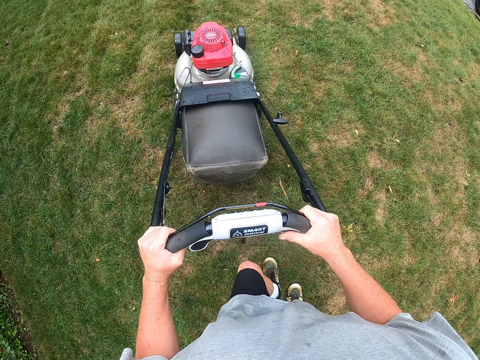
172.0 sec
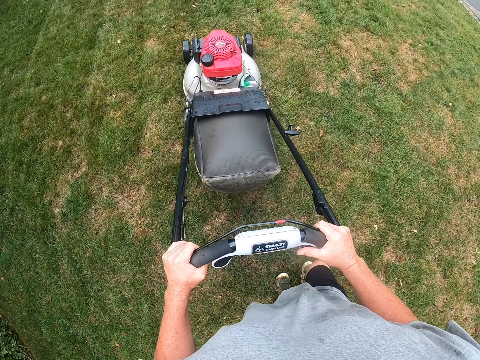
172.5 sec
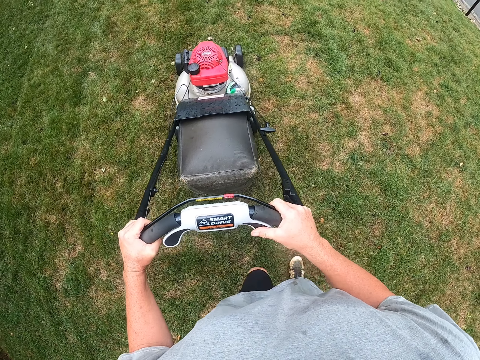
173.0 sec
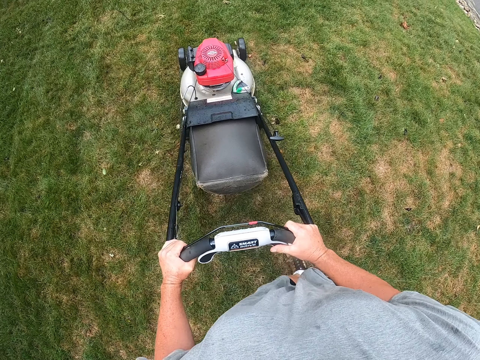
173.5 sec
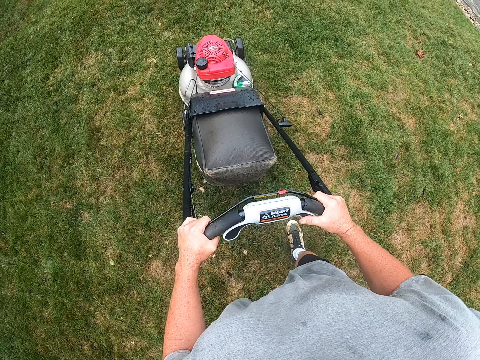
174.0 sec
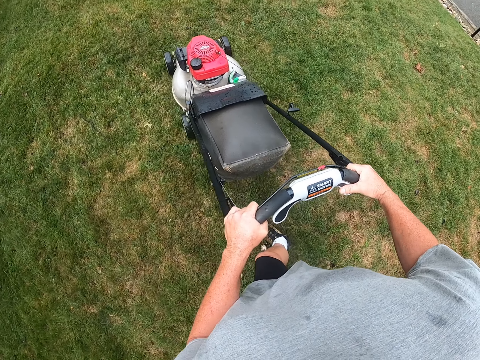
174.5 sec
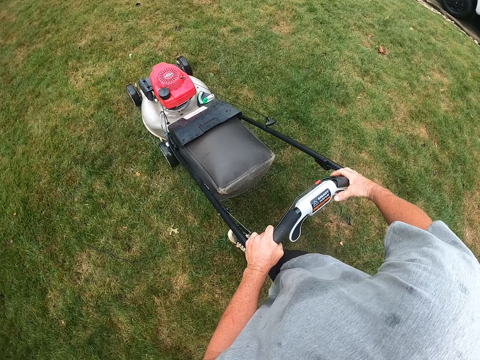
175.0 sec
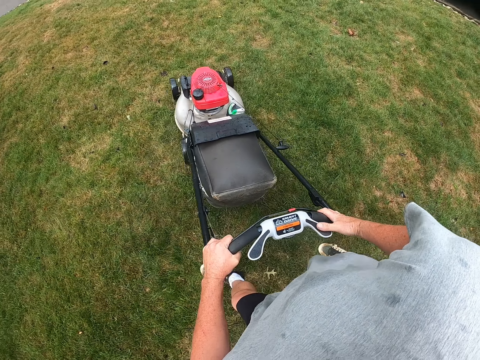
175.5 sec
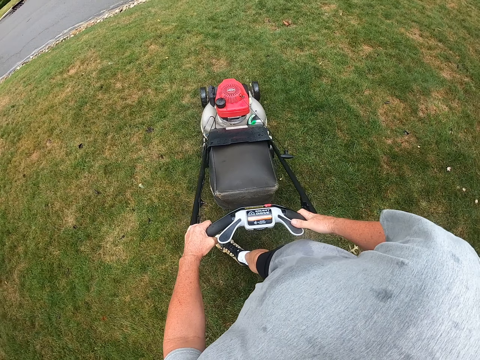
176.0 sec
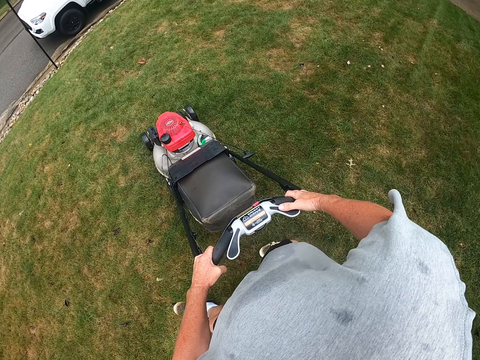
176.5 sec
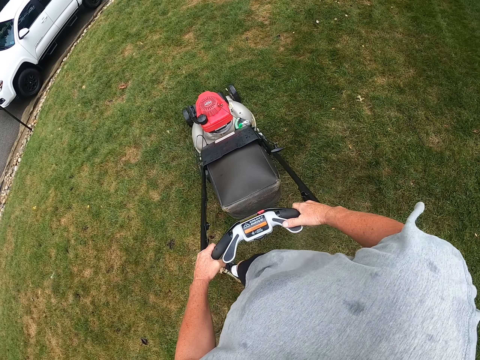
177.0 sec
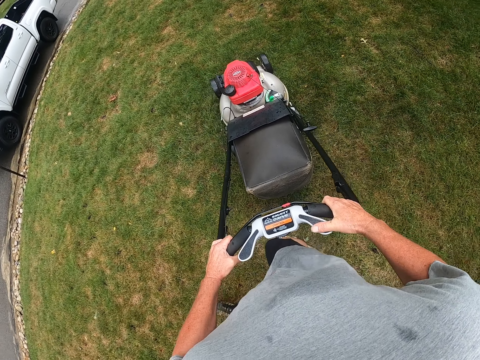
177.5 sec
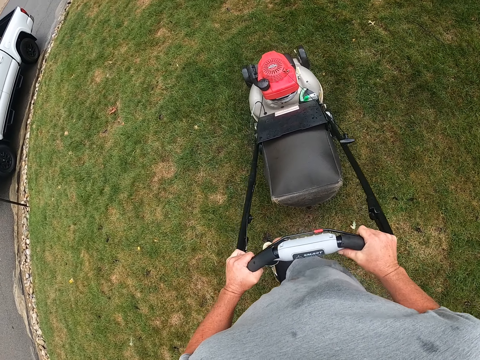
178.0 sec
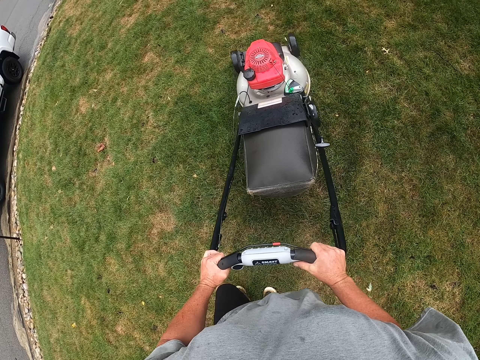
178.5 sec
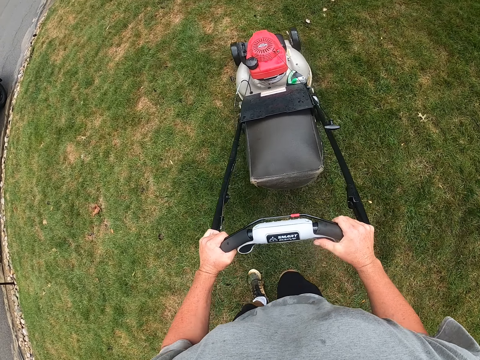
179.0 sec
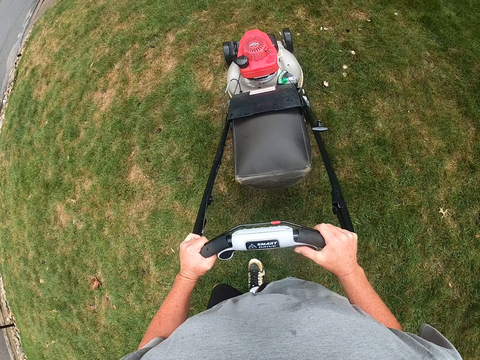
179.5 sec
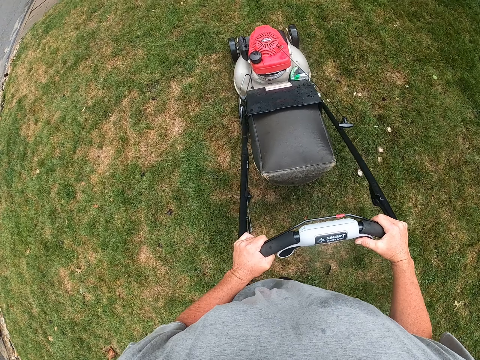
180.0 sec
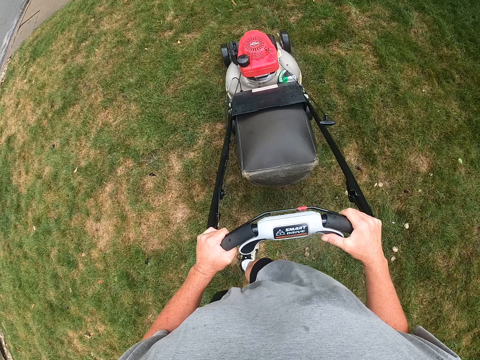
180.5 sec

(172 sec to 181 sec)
The camera wearer turns the lawn mower. They adjust the lawn mower on the ground. They cut the grass with the lawn mower.

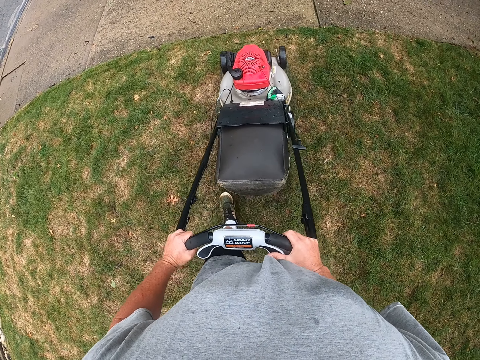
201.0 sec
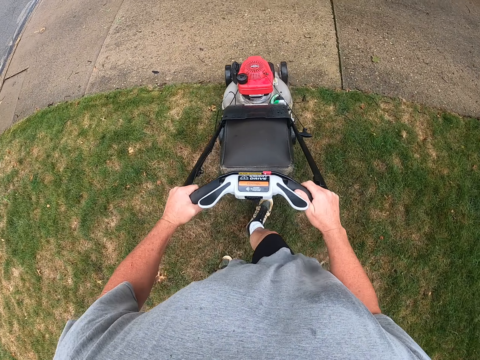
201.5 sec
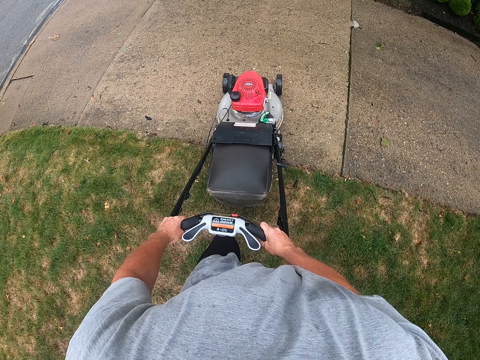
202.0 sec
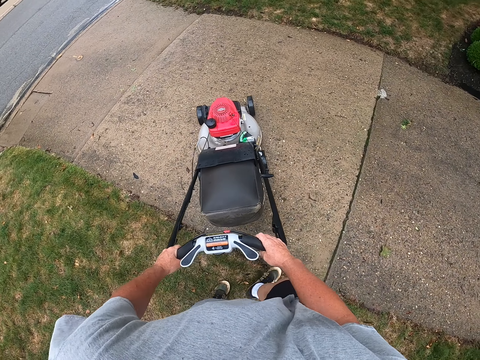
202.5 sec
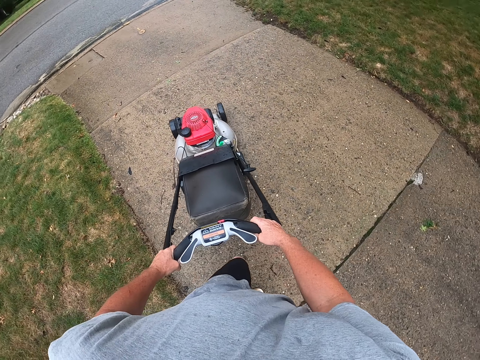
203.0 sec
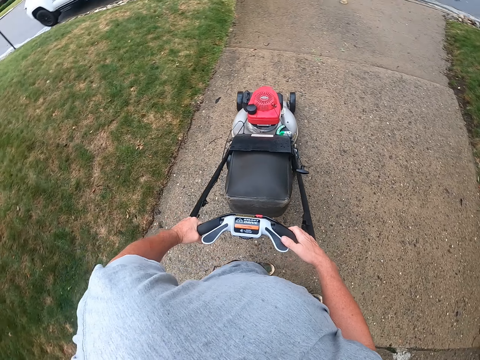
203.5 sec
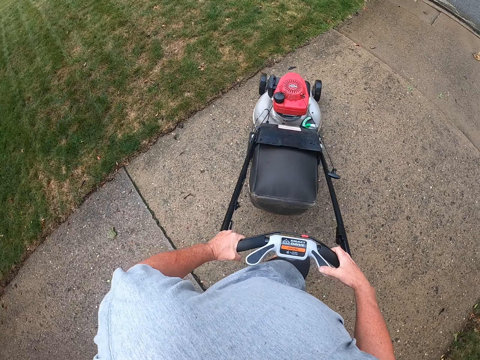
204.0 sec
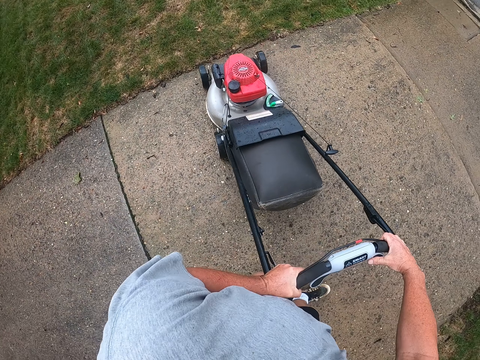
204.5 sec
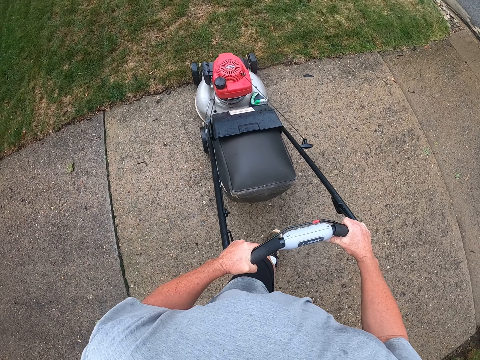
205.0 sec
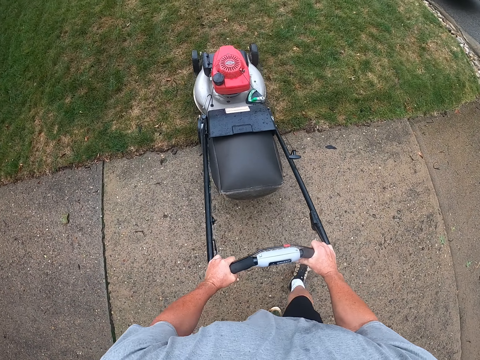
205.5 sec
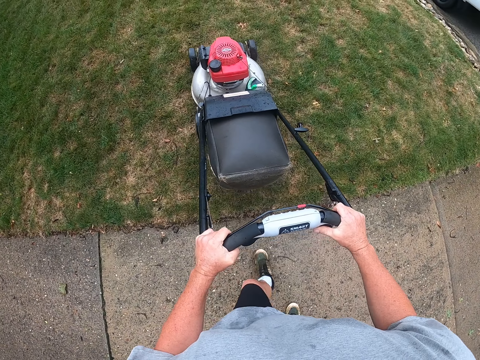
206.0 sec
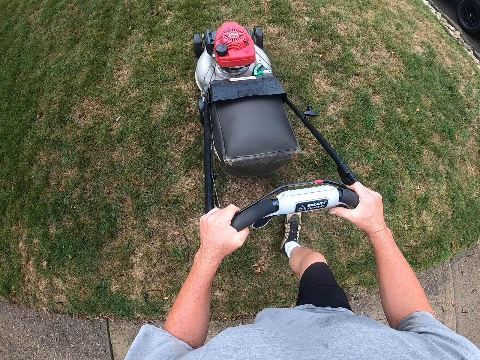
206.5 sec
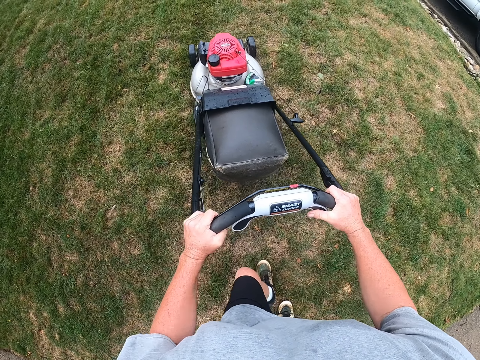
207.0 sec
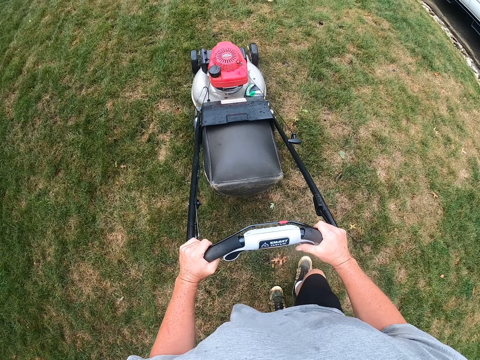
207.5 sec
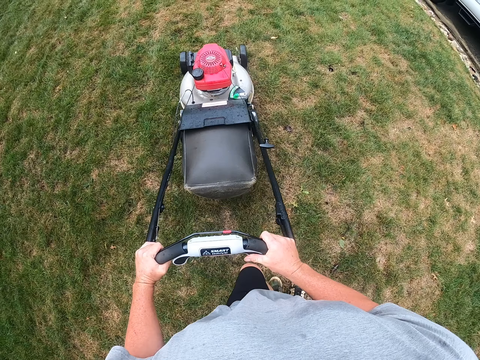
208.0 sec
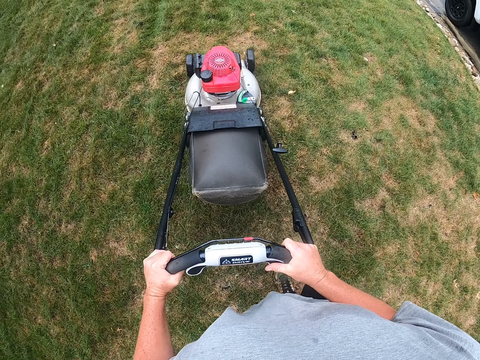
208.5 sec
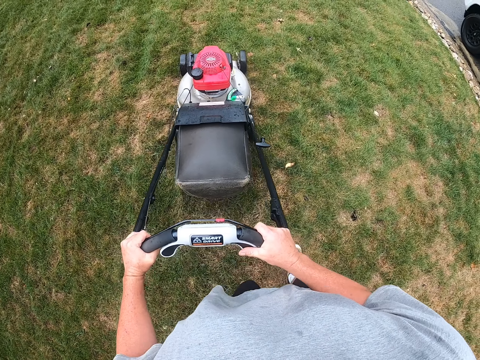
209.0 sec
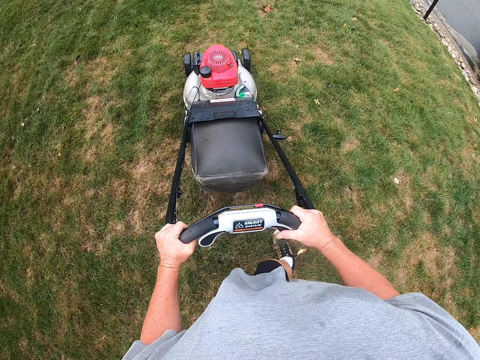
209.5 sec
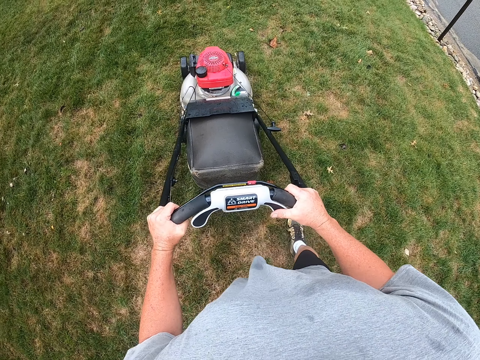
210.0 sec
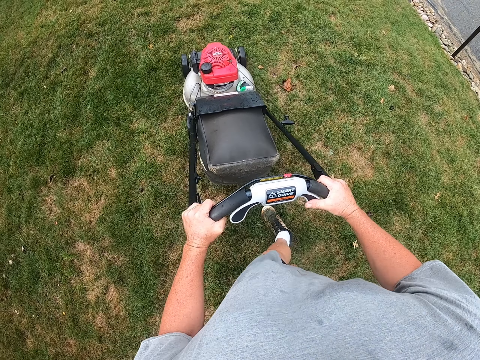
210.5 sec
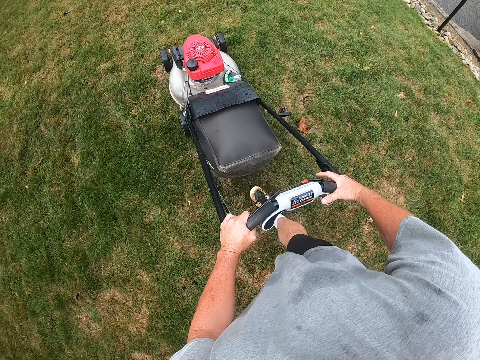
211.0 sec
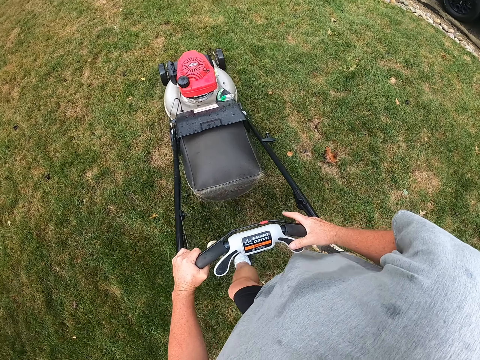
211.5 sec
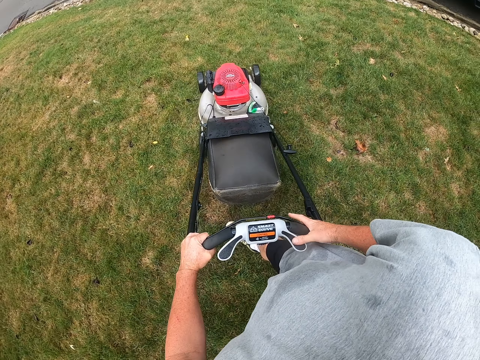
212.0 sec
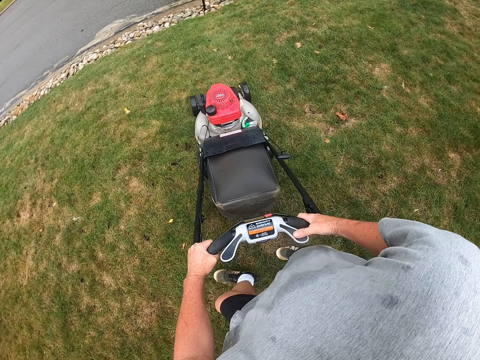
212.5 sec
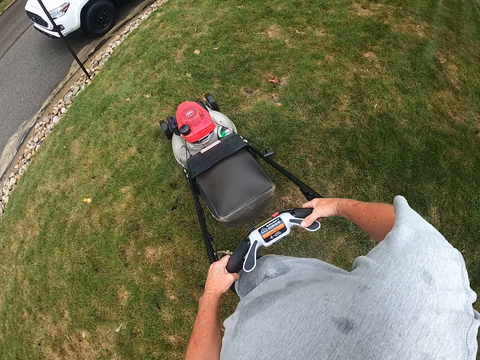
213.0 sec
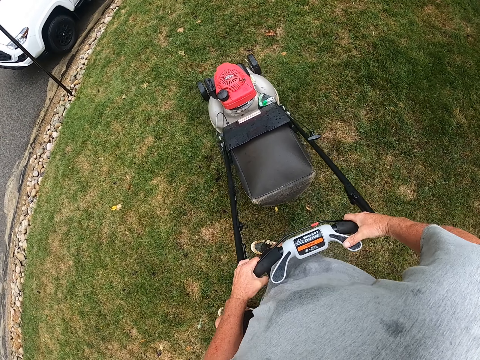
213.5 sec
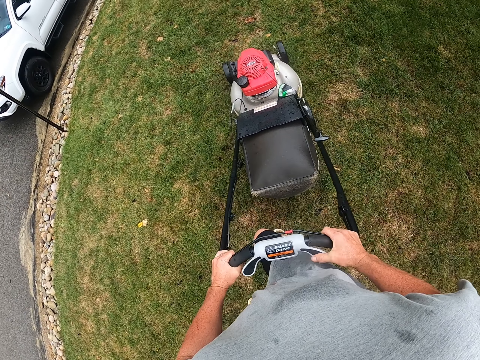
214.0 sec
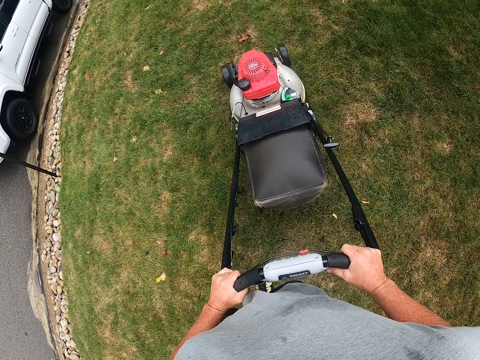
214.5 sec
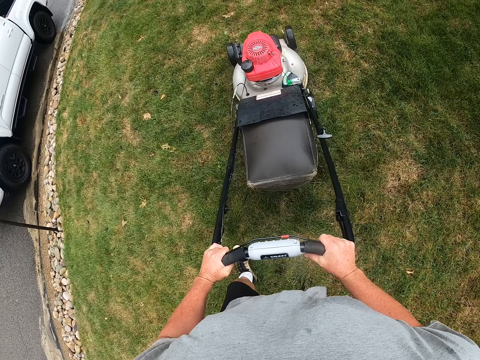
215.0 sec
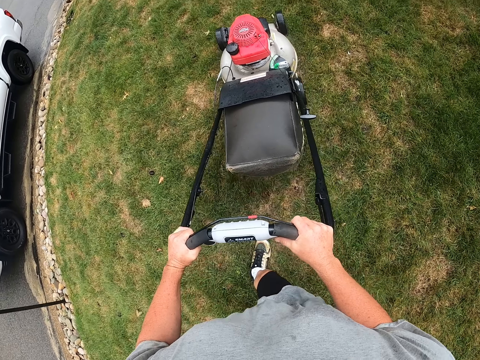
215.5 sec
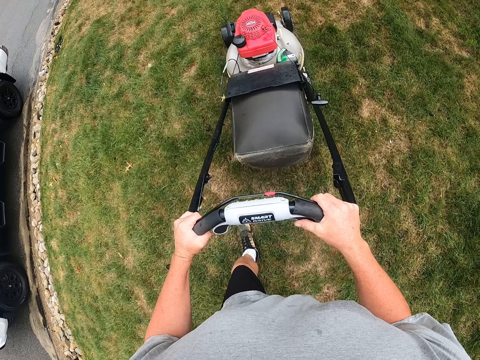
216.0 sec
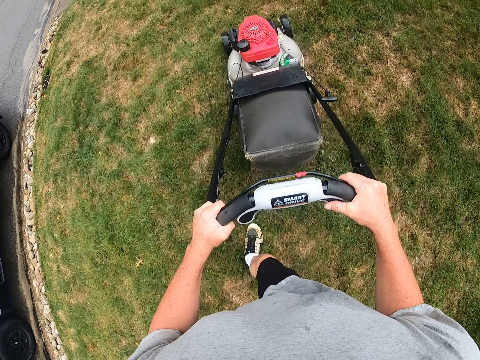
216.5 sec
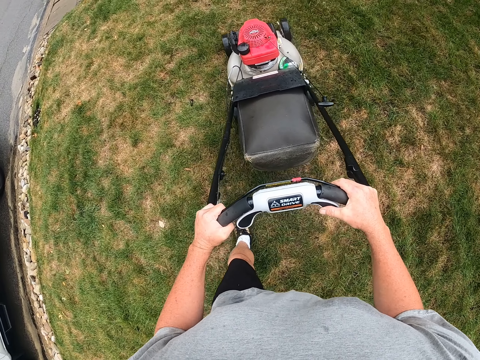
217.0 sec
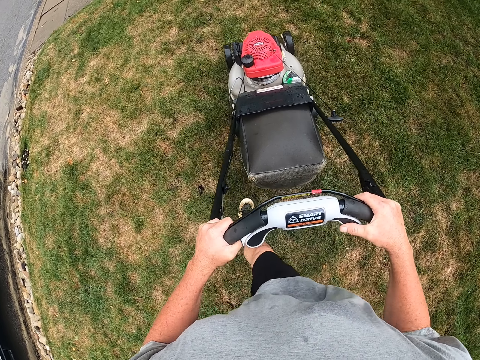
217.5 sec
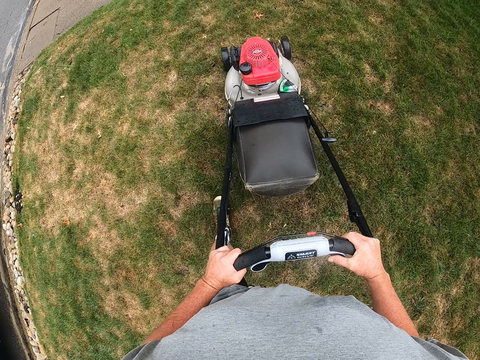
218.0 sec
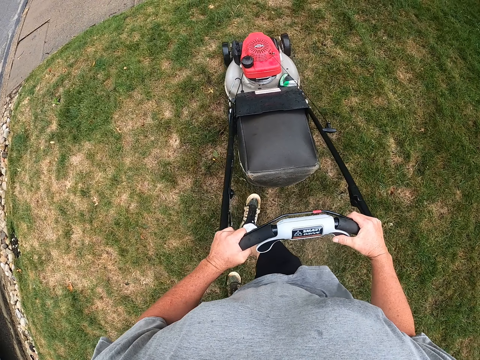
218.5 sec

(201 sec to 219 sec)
The camera wearer drives a lawn mower on a sidewalk. They turn the lawn mower. They cut the grass with the lawn mower. They turn the lawn mower, and adjust the lawn mower on the ground. They cut the grass with the lawn mower.
